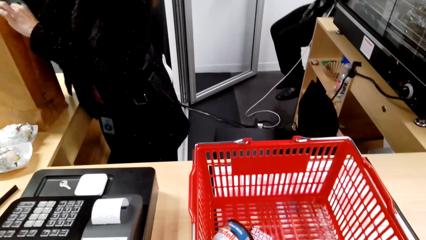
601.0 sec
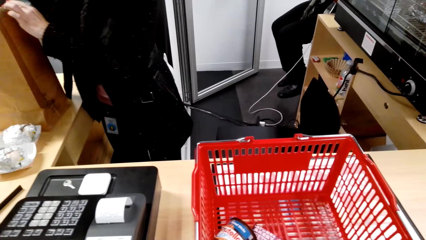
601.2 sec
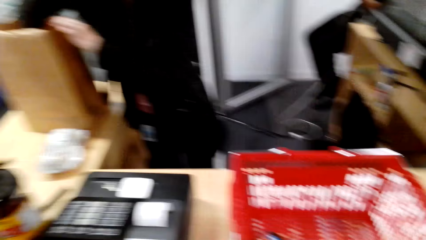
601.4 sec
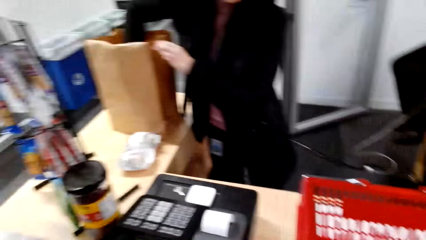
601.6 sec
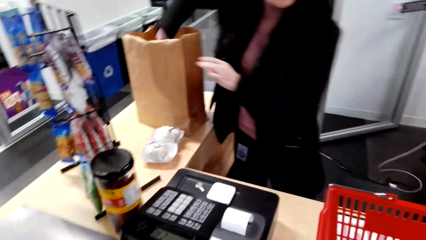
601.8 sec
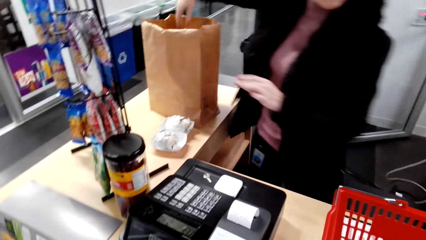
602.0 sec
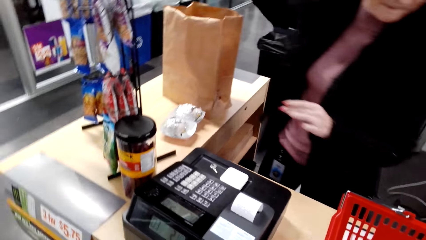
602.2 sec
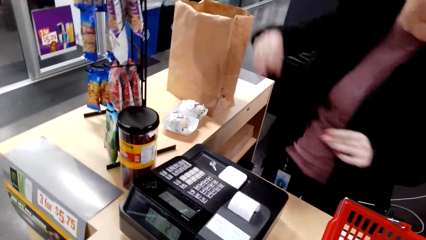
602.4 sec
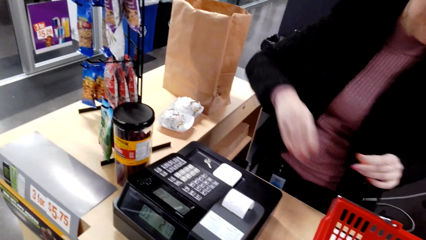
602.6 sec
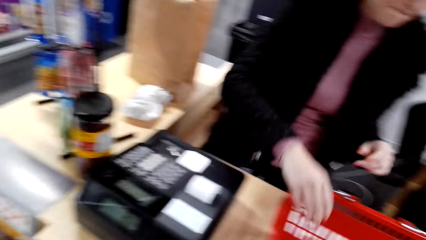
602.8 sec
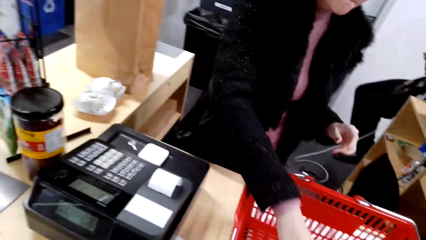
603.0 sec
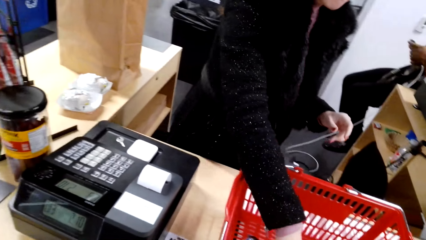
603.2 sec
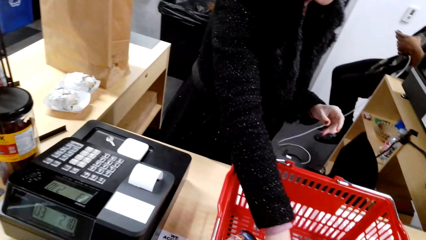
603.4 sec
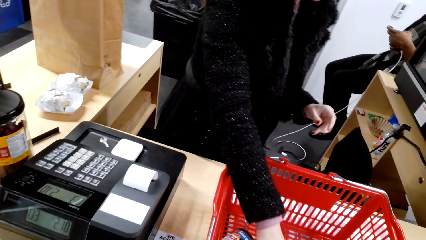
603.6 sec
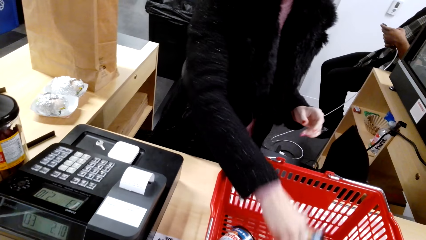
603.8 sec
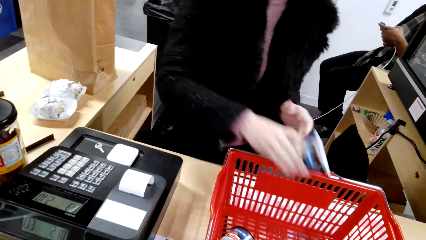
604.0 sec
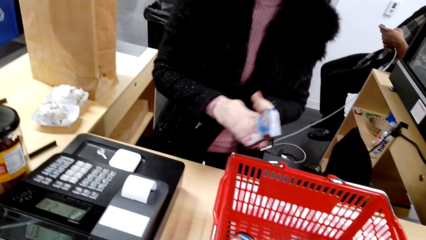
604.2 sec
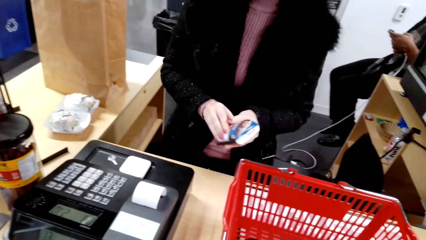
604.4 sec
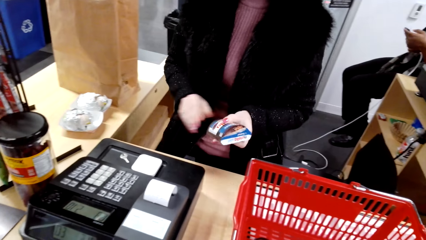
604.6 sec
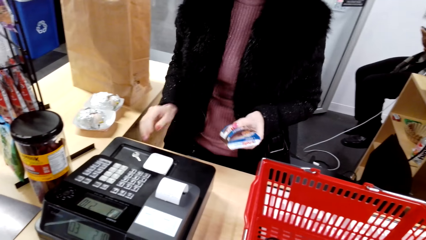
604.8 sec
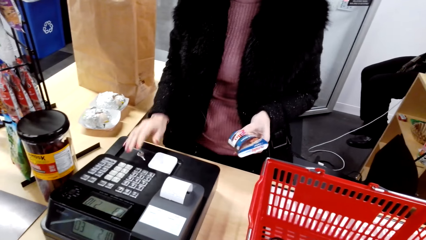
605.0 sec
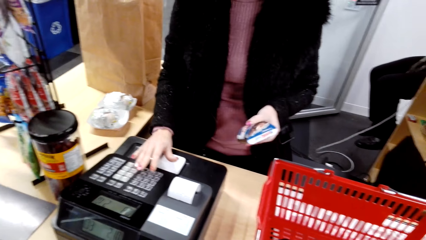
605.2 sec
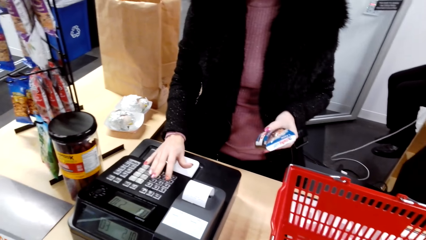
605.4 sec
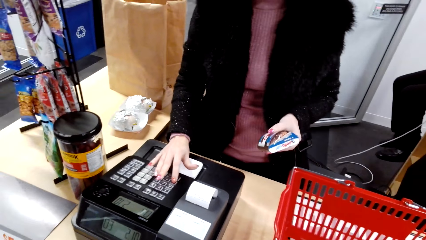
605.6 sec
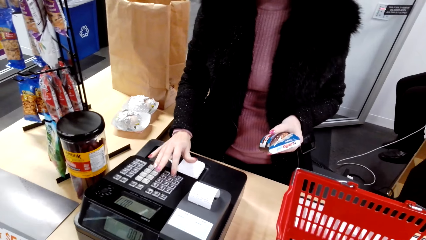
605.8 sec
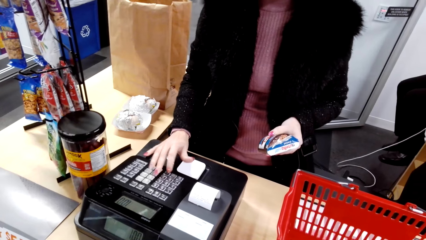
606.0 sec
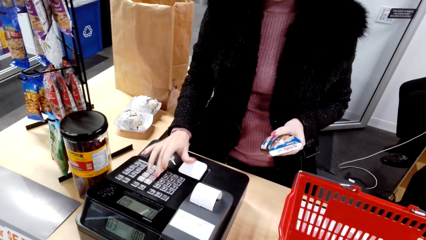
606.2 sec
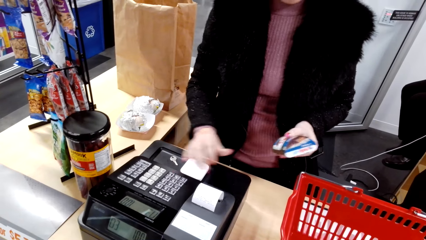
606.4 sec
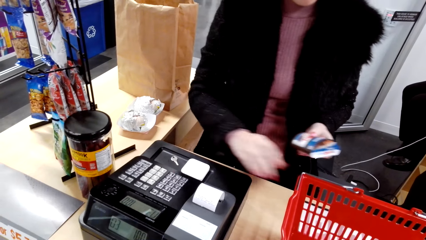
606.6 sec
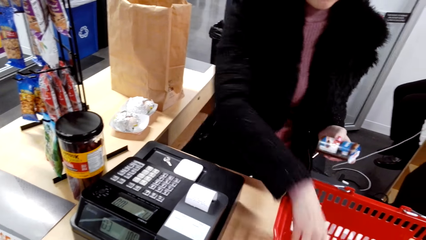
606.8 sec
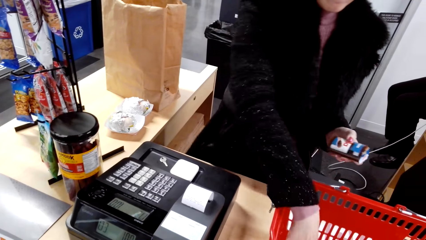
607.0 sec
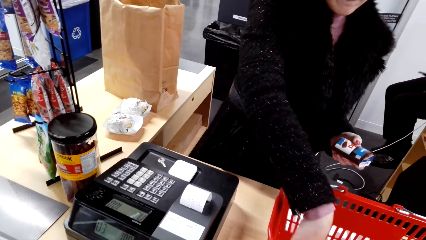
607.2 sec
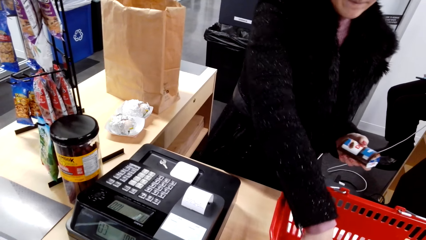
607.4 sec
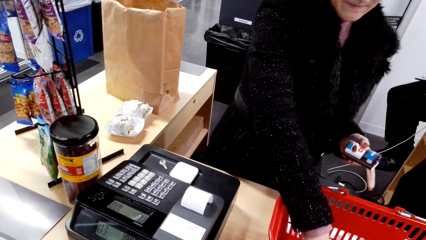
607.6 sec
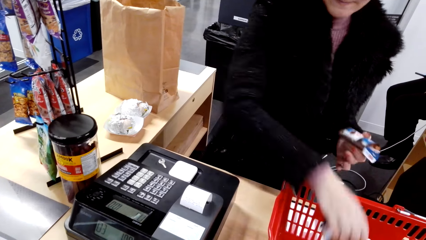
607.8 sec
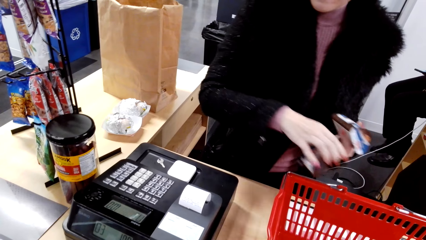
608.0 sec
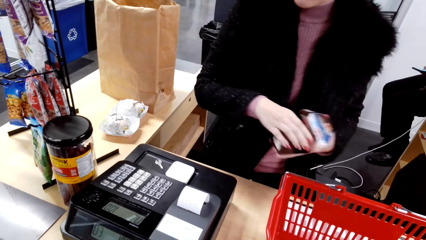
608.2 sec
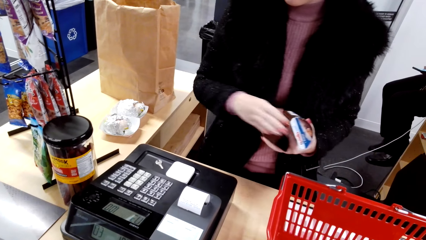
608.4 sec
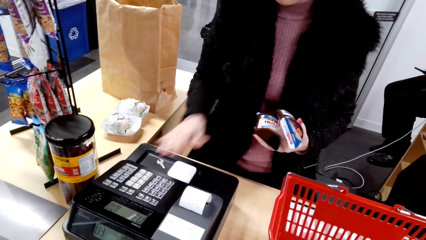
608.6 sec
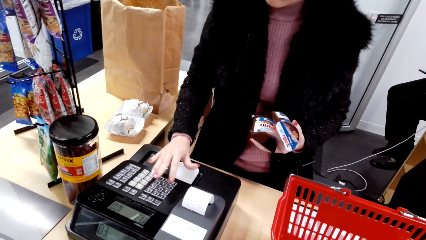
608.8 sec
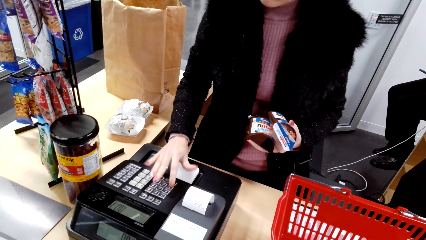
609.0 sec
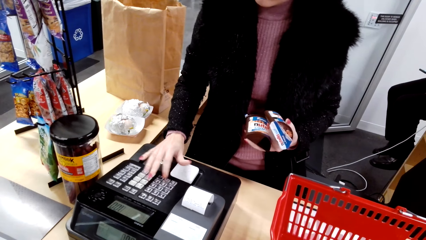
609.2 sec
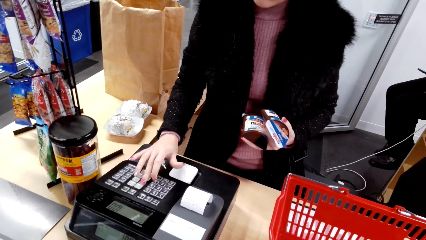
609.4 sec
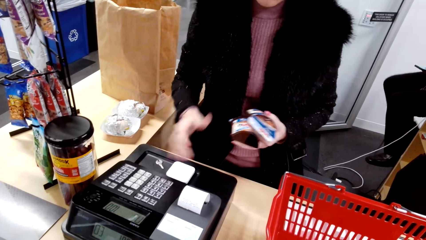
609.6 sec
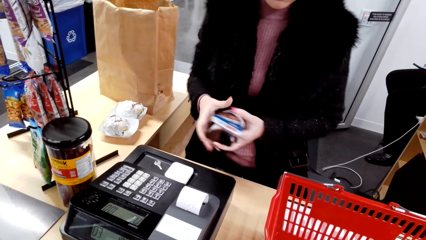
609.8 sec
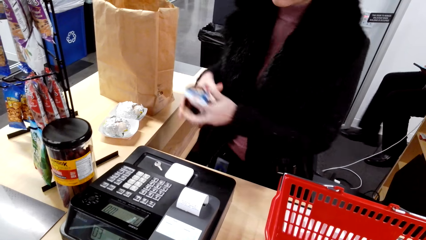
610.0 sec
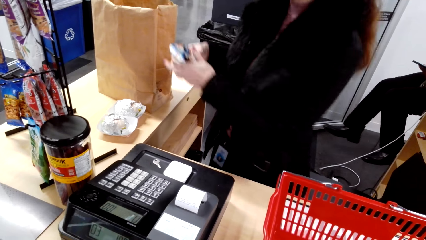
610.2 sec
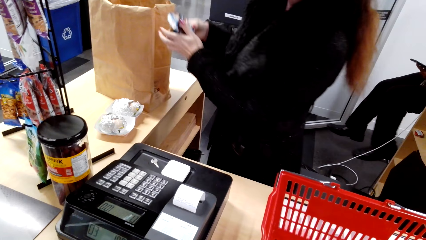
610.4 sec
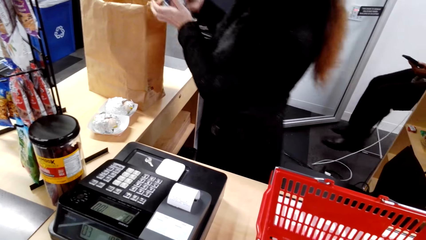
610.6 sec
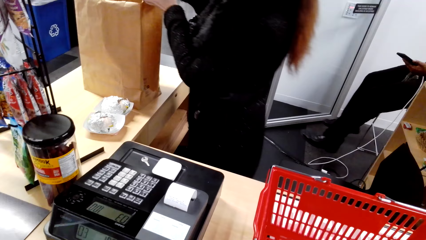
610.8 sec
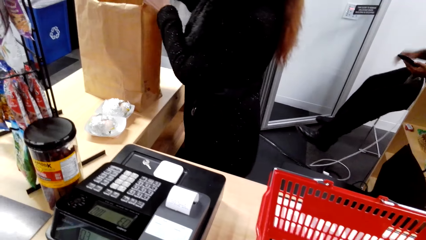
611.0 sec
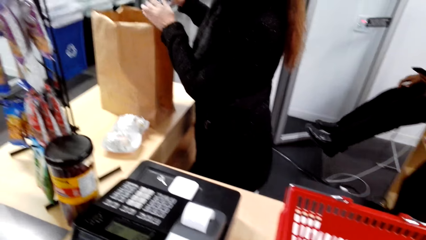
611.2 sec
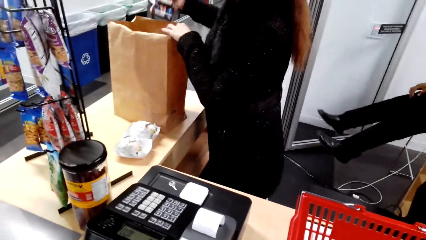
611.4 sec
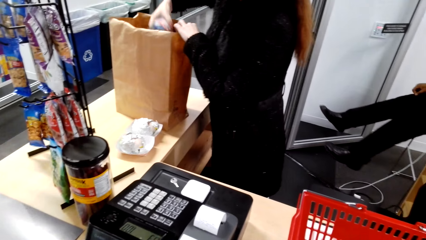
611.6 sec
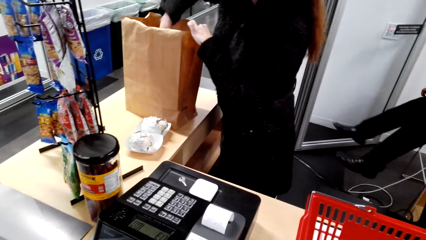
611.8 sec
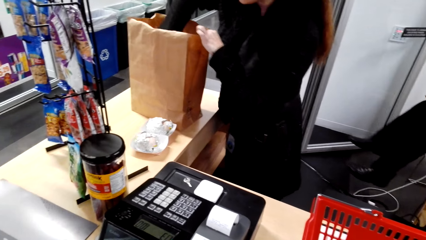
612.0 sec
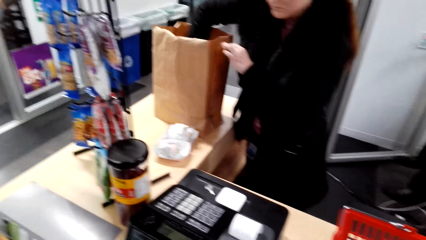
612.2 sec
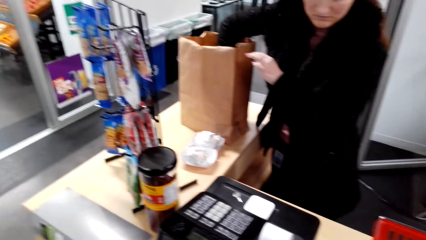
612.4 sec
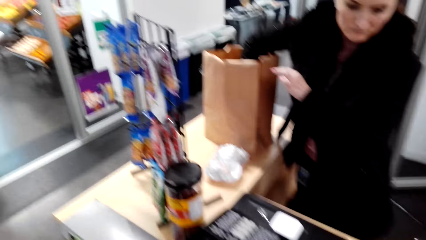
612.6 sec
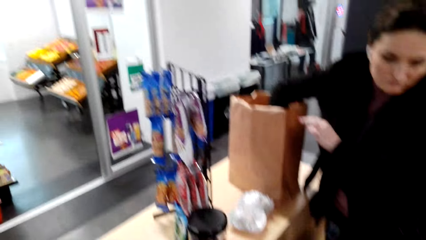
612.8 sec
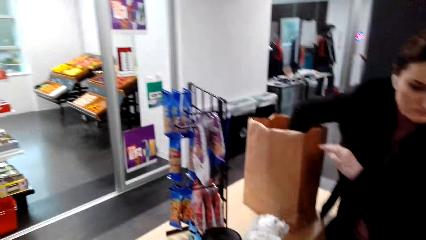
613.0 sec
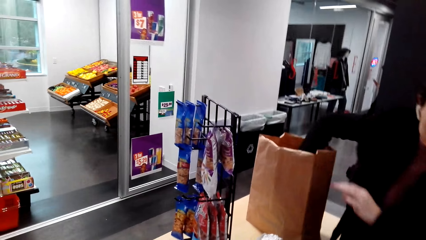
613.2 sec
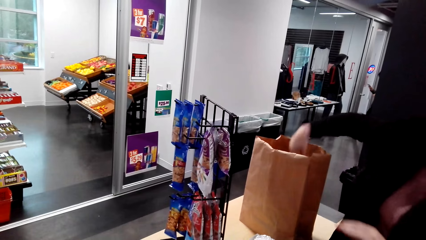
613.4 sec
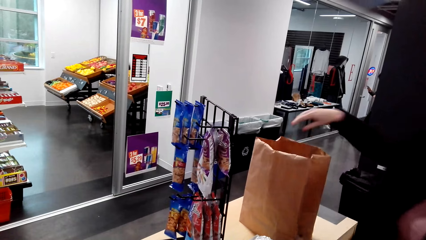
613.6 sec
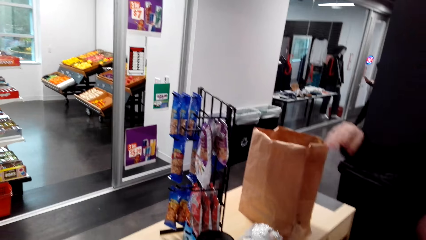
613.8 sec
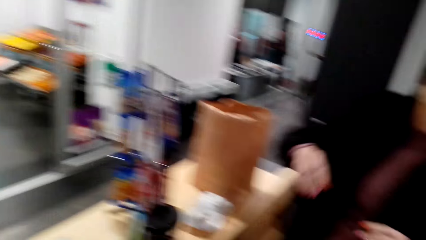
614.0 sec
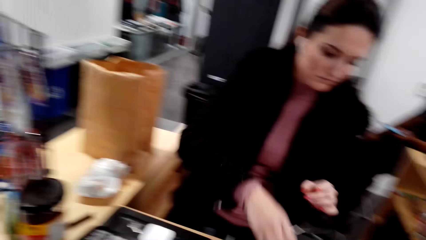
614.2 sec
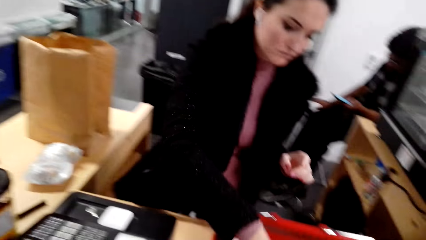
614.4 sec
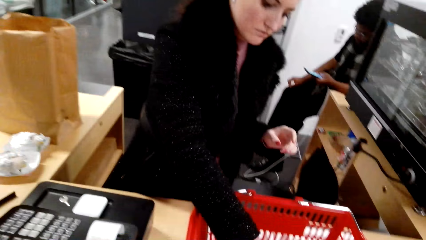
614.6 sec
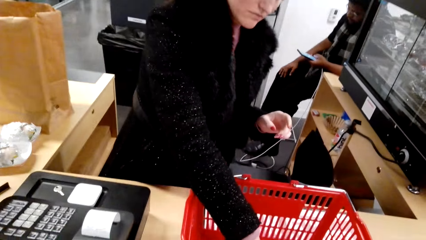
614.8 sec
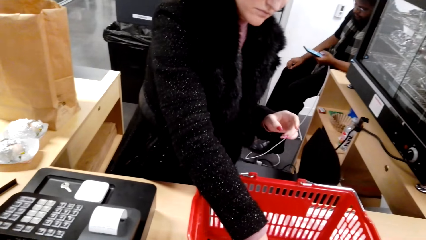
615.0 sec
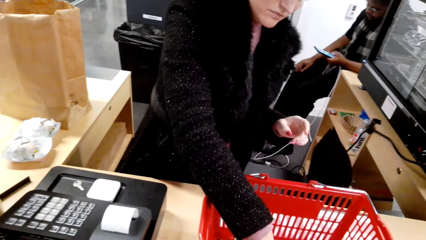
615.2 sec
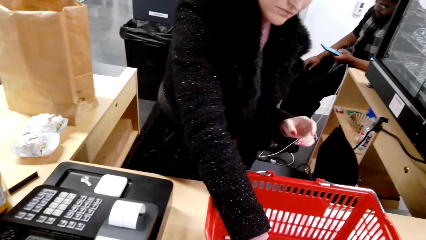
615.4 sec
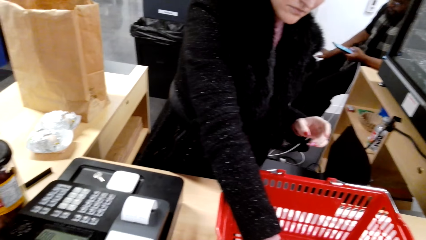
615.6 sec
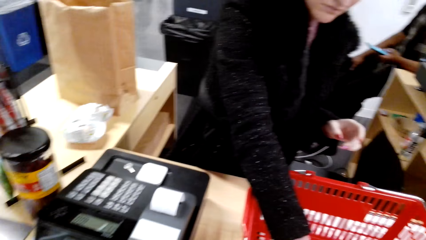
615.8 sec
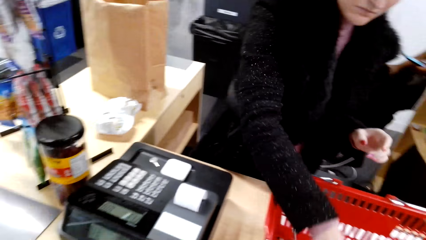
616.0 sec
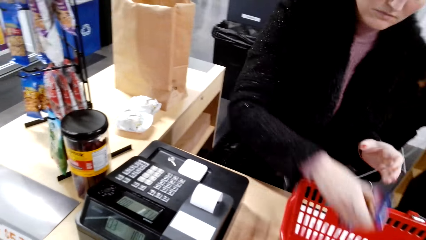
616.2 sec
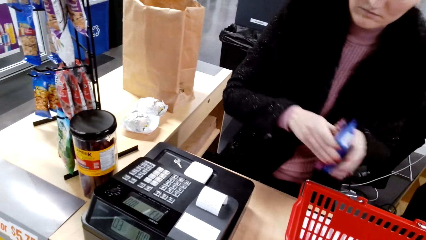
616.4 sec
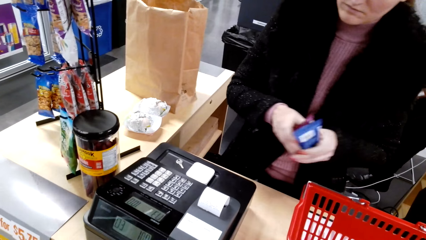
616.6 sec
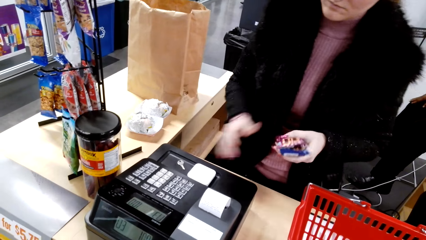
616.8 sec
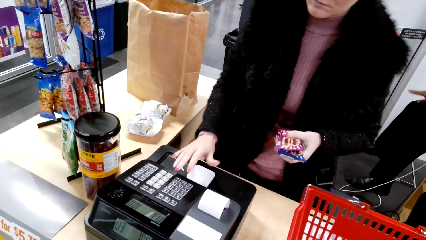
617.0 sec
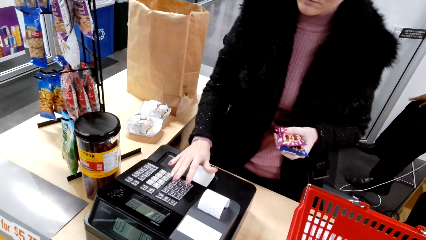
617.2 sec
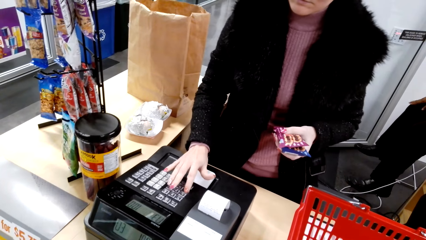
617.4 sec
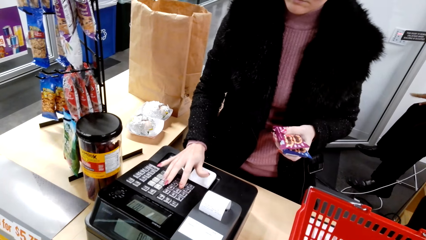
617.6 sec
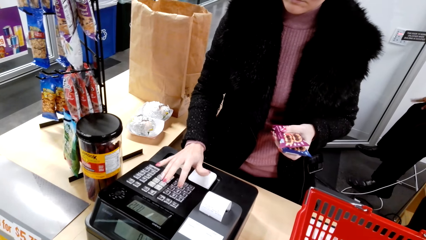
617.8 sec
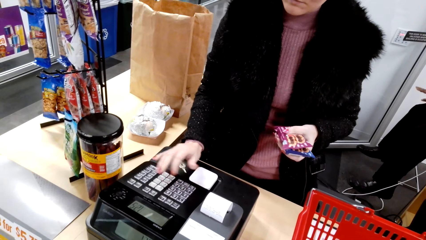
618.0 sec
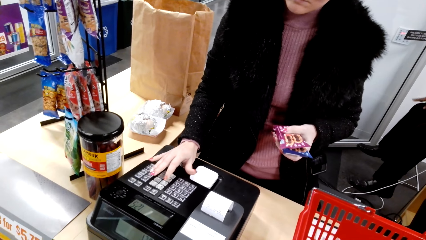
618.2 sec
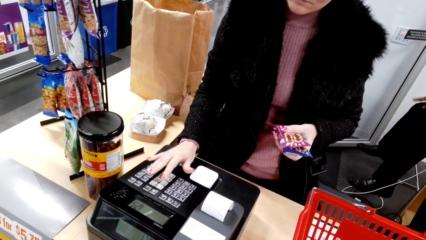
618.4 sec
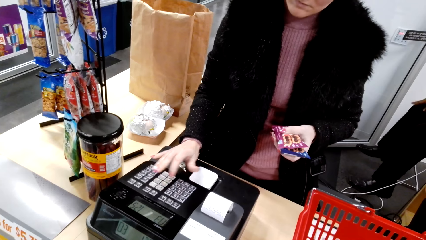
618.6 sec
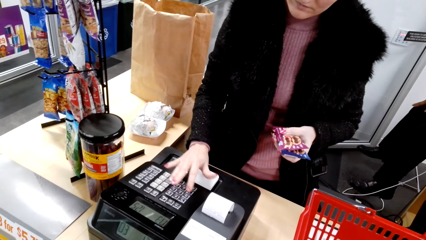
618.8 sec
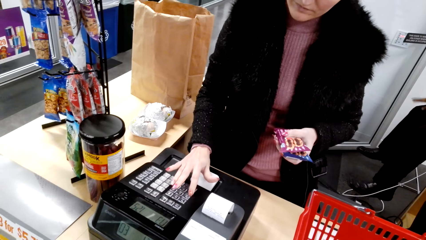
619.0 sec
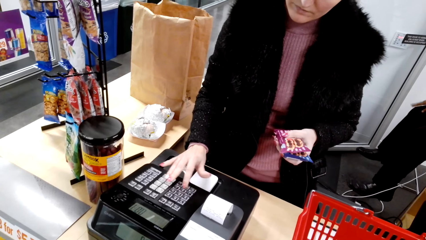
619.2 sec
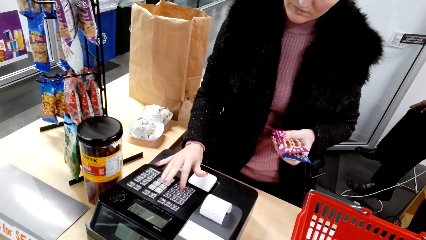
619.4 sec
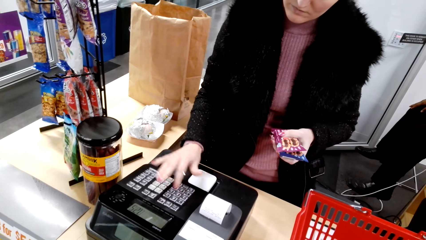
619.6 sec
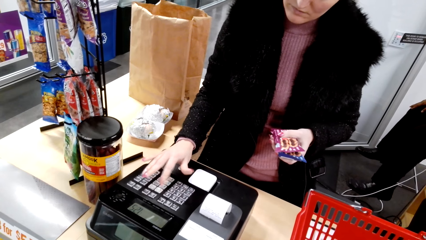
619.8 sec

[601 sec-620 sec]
The cashier holds a Nutella can and types on the keyboard. The cashier picks a can of Nutella from the shopping basket, types on the keyboard and puts the Nutella cans in the shopping bag. The cashier picks fig bars from the shopping basket and types on the keyboard.
